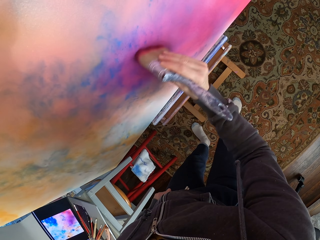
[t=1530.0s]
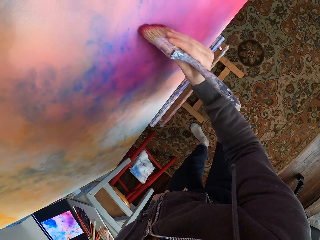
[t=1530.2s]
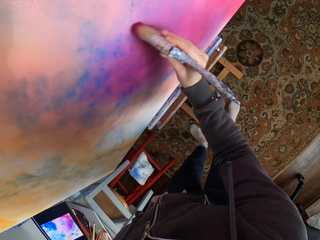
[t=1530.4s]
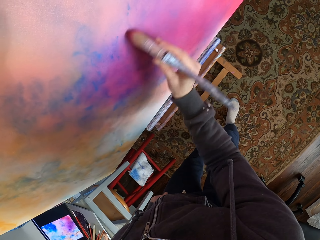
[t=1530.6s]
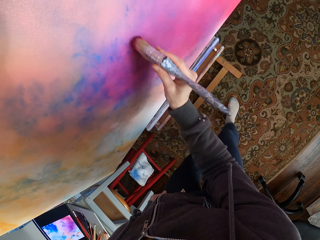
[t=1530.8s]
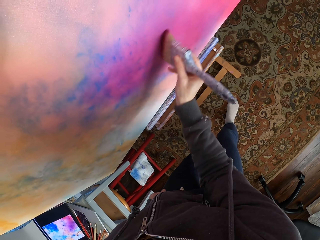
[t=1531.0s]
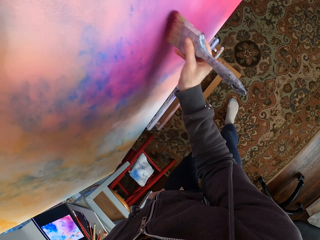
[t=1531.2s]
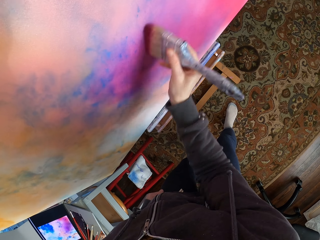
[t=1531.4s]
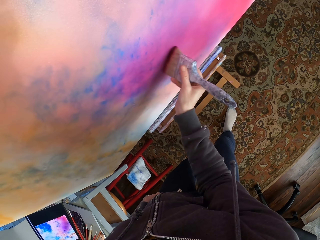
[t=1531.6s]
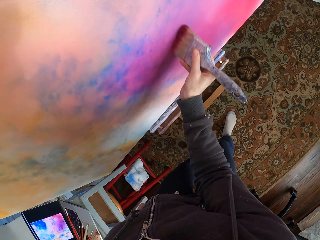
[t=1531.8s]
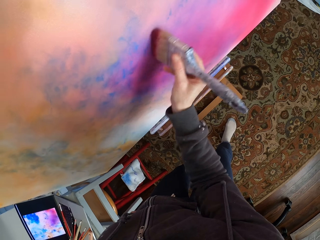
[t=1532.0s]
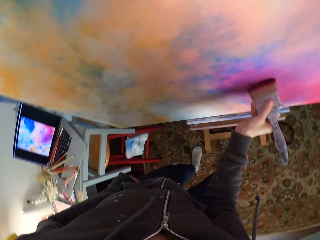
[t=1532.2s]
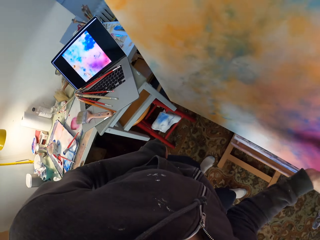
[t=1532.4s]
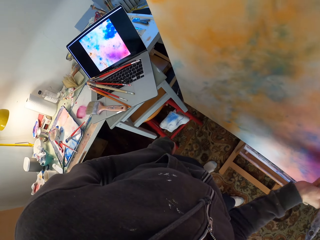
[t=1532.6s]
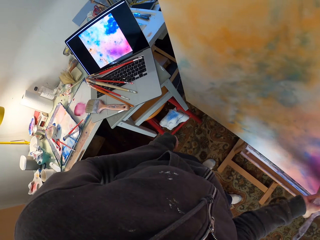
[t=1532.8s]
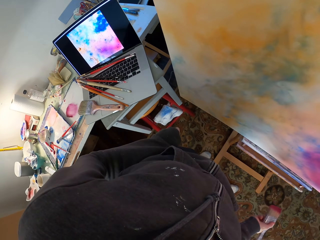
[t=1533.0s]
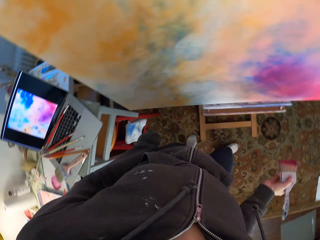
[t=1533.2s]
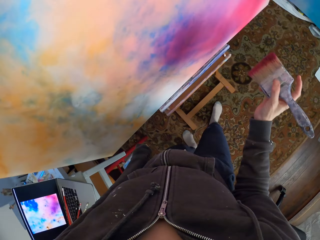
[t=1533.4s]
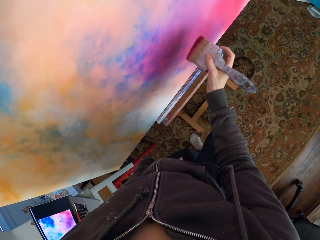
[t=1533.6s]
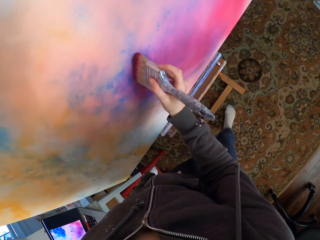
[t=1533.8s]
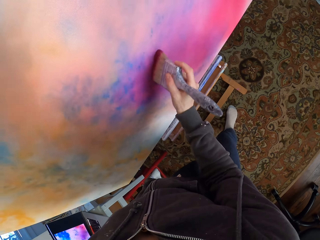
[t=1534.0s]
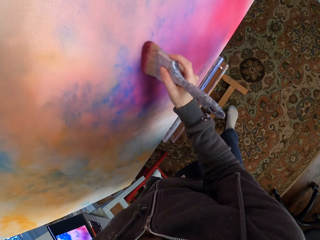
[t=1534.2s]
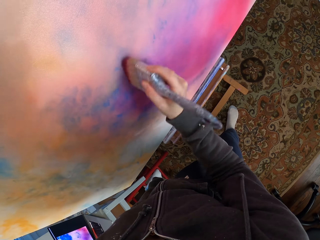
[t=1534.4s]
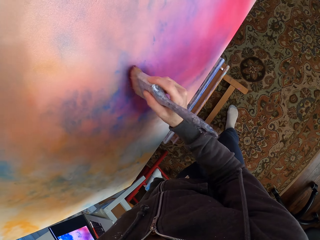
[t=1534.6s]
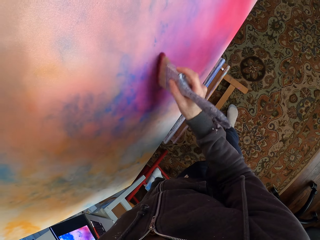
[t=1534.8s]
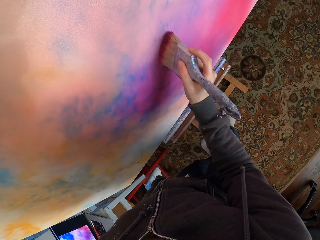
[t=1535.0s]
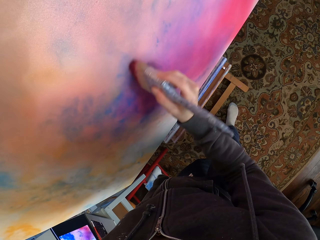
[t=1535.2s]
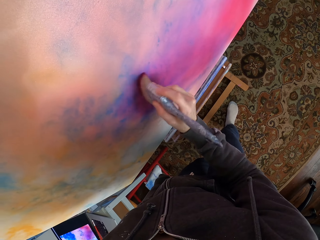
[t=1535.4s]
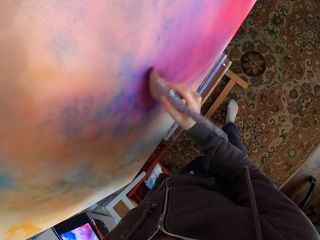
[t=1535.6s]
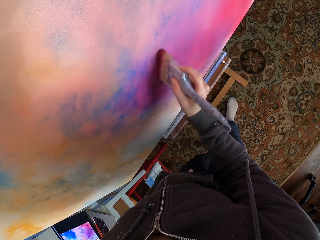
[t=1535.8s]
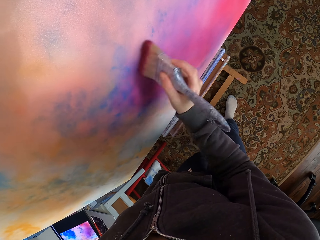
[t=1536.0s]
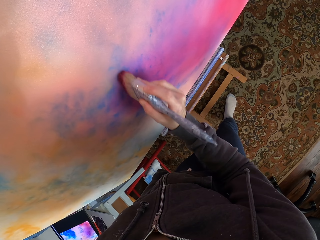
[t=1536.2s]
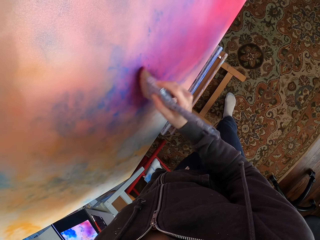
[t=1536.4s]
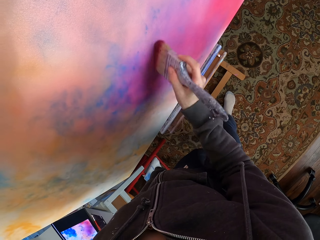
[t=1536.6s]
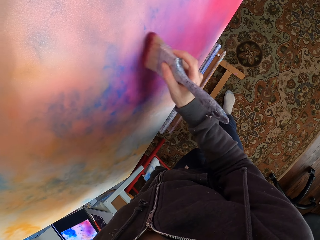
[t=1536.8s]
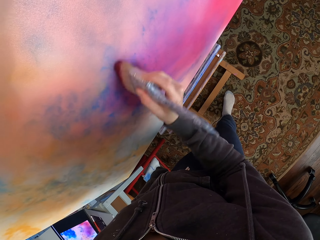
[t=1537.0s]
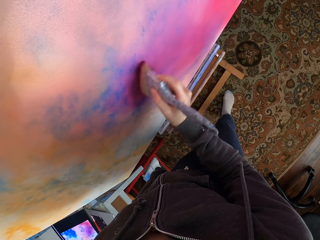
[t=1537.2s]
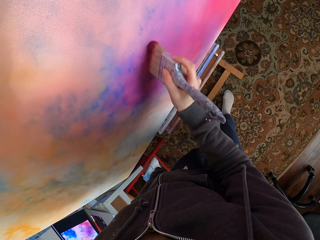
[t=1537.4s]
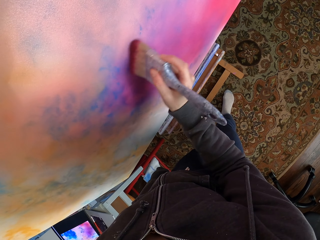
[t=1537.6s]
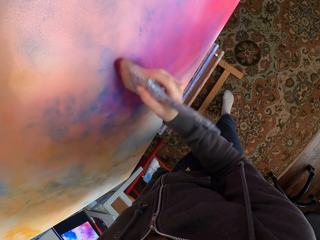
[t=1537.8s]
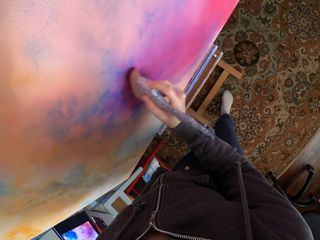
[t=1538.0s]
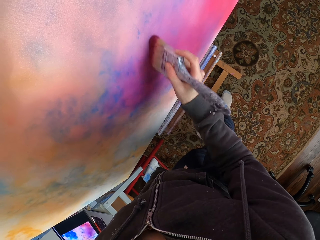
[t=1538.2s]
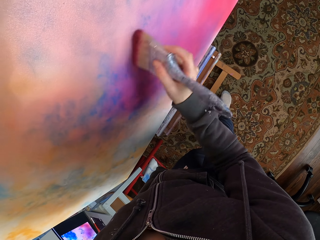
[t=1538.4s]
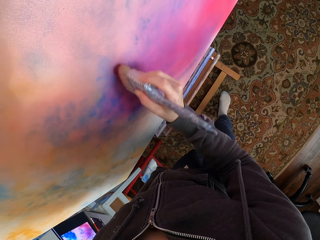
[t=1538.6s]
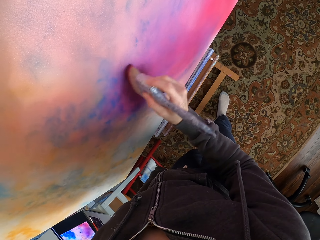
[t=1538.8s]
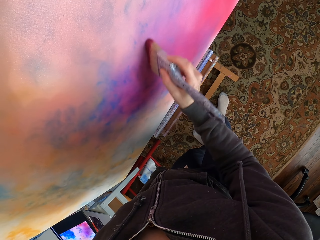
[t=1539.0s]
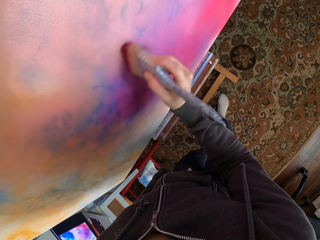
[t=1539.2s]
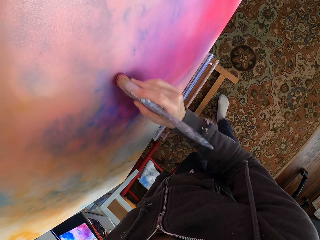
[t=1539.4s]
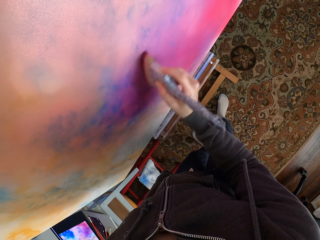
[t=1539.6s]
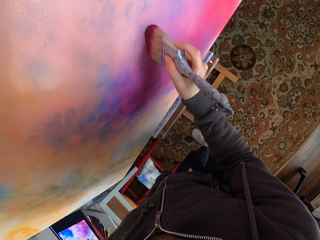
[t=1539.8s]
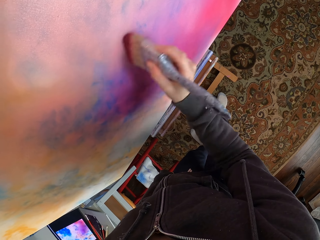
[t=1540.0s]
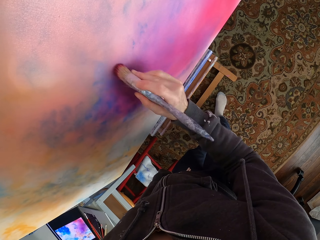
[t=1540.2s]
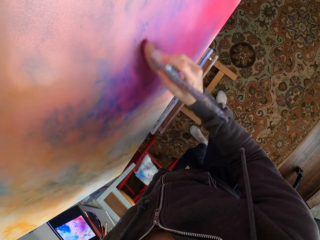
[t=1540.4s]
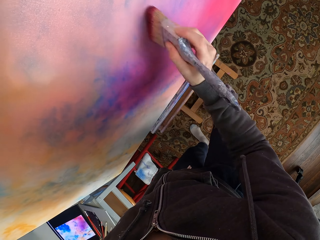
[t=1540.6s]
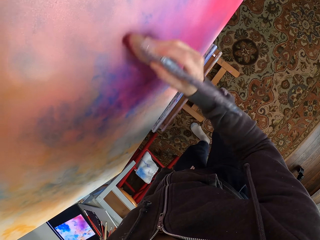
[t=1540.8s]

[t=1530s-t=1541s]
The camera wearer looks at the laptop. They look at the canvas. They paint the canvas.

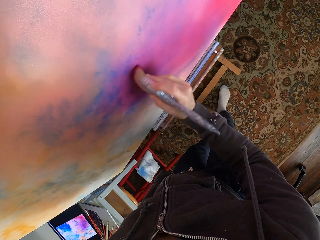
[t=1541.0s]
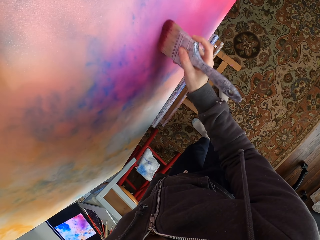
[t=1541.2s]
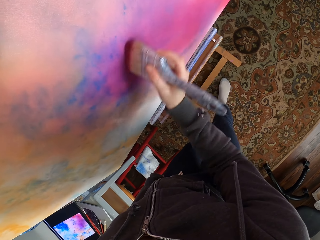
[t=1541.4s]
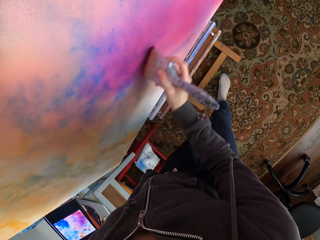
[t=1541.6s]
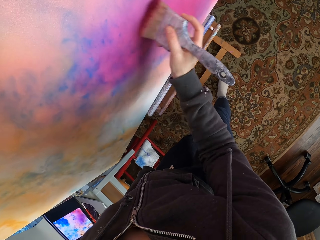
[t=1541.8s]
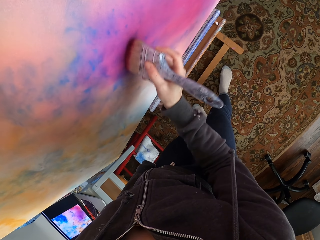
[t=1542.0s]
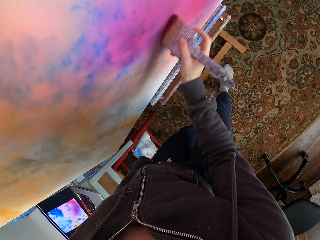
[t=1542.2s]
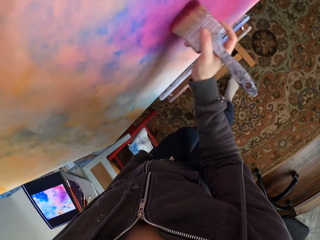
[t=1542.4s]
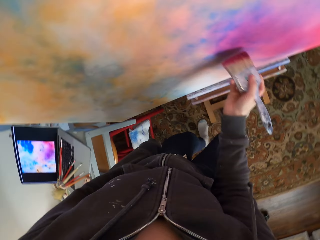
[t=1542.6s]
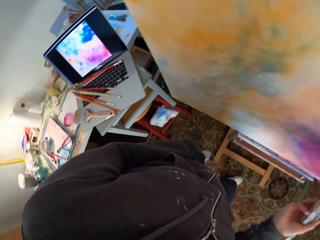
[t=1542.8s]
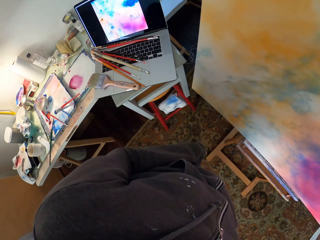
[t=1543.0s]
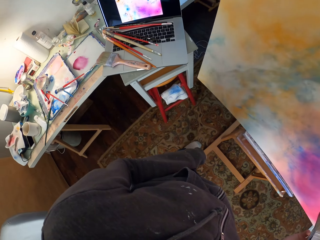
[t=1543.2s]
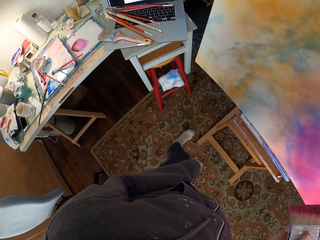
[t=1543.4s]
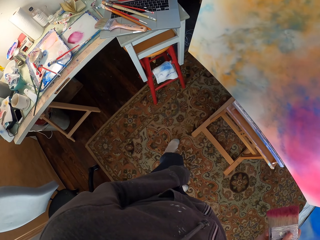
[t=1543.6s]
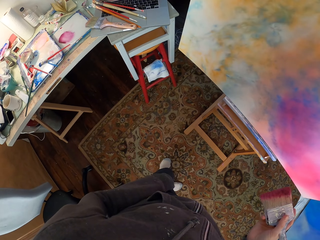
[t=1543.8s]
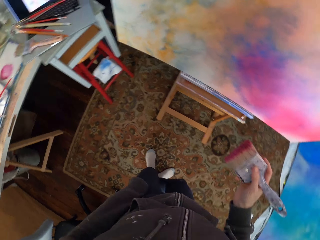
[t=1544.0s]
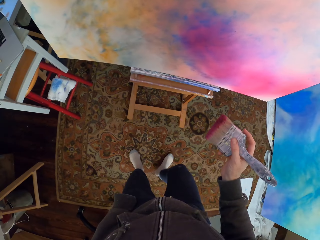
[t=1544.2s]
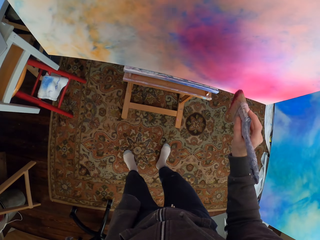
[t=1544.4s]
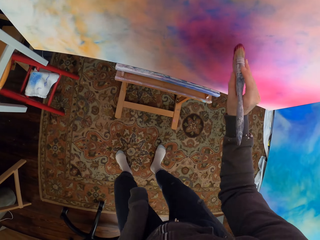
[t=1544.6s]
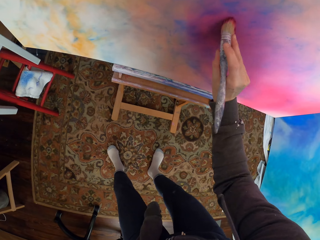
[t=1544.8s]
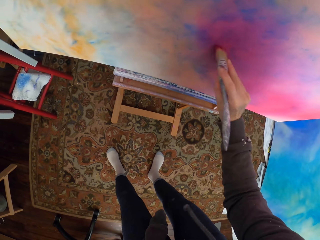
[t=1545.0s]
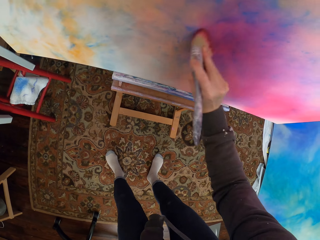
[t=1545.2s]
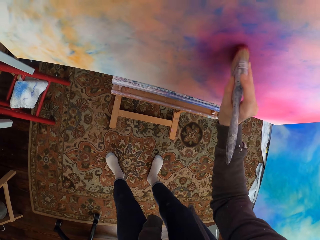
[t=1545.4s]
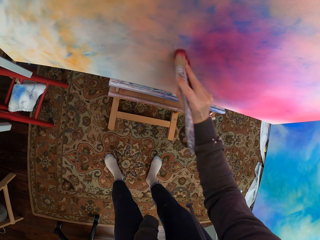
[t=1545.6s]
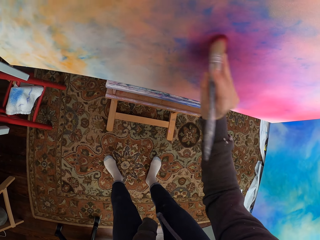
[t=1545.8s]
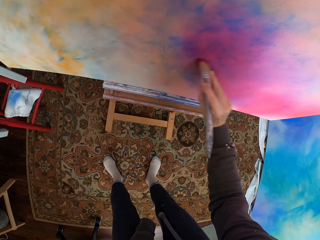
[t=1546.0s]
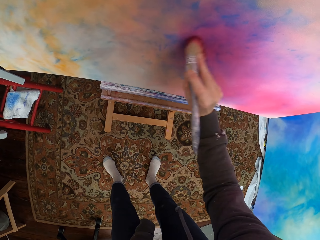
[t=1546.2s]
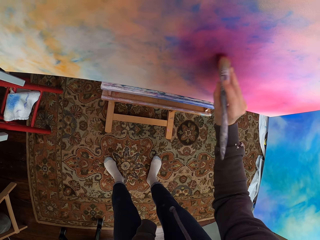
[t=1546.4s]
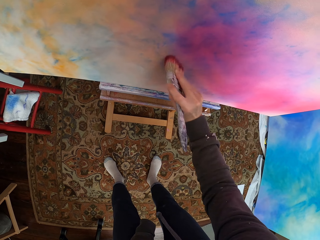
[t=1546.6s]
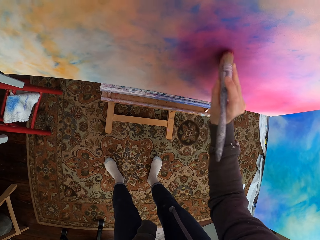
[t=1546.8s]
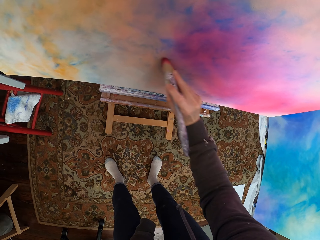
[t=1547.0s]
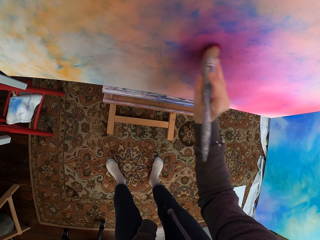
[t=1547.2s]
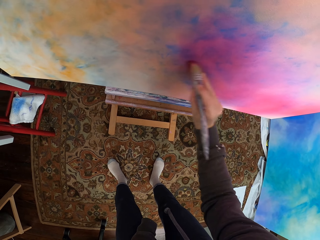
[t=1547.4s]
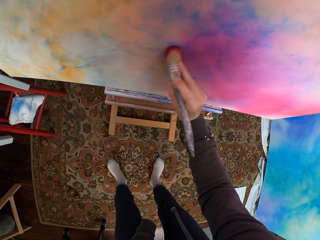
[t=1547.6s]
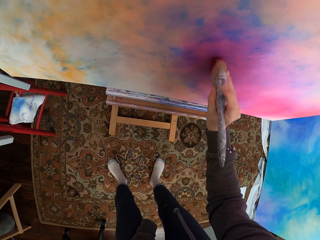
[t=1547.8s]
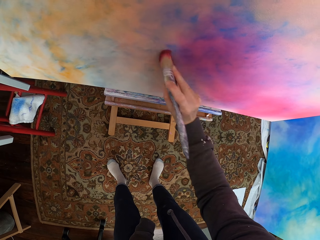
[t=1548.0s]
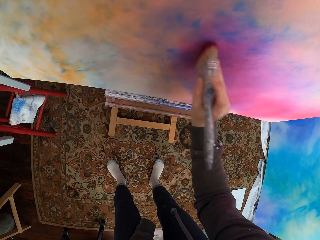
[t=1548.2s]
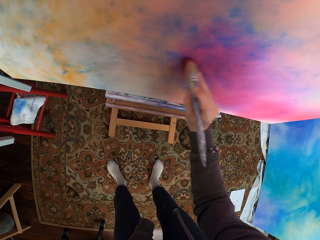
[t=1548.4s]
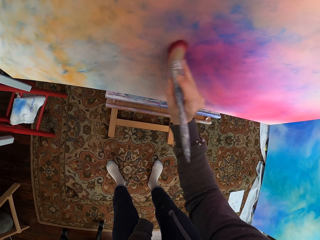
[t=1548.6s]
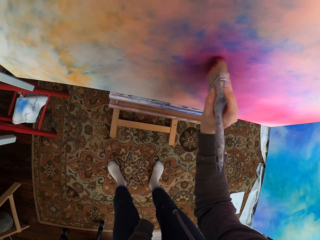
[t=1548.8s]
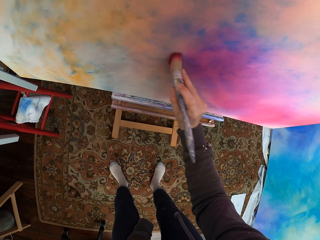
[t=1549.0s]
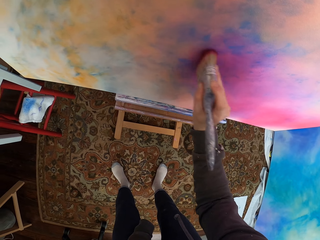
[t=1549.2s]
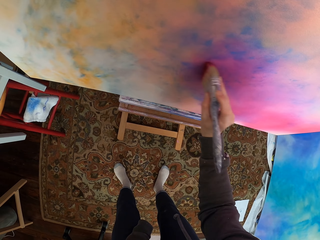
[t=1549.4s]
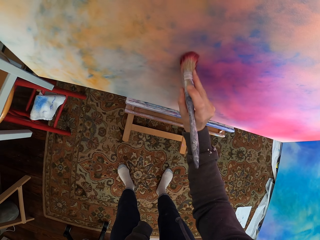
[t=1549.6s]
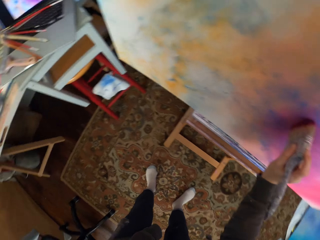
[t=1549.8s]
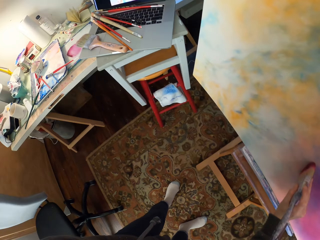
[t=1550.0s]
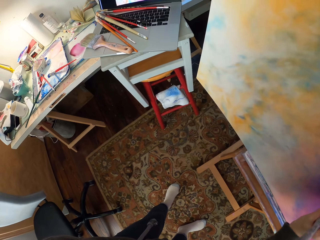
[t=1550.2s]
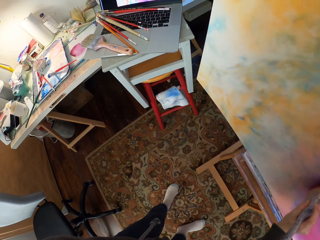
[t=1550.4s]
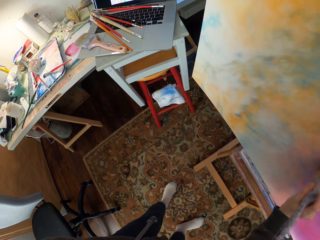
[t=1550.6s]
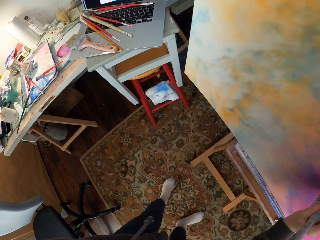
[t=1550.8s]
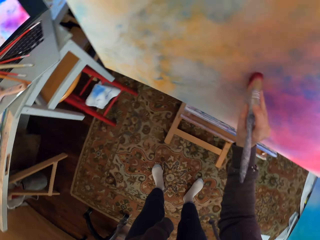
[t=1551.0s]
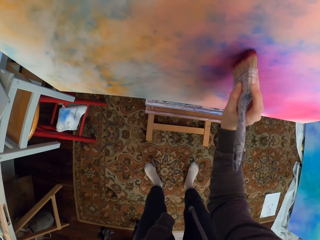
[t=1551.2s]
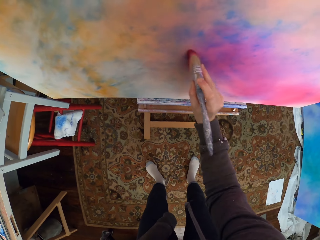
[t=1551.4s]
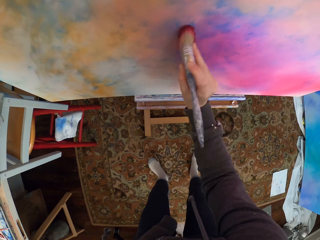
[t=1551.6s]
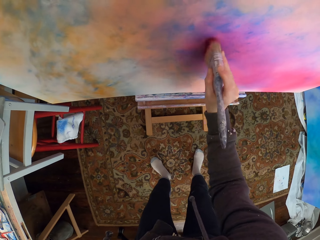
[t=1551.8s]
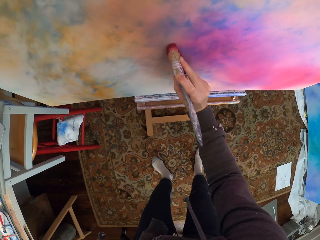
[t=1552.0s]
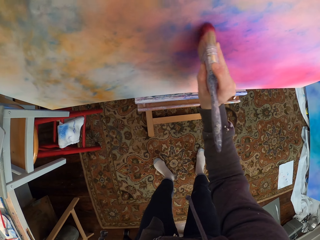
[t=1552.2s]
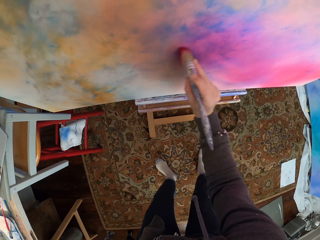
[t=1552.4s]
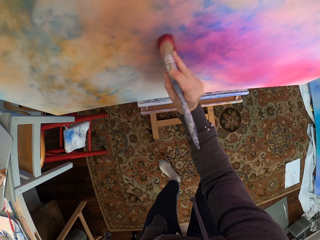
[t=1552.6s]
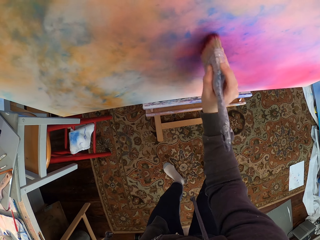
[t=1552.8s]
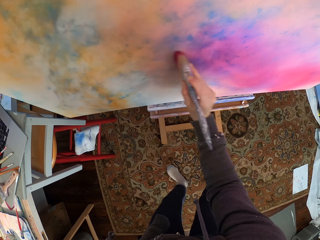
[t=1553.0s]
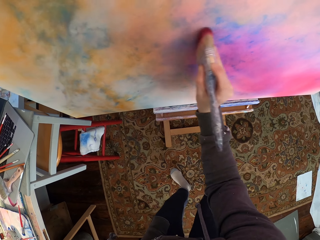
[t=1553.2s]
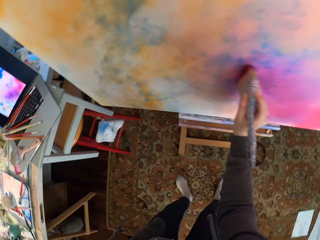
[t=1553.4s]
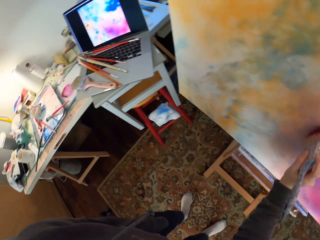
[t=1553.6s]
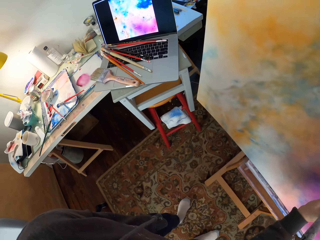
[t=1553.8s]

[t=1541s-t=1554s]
The camera wearer looks at the laptop. They look at the canvas. They paint the canvas. They look at the laptop. They look at the canvas.
